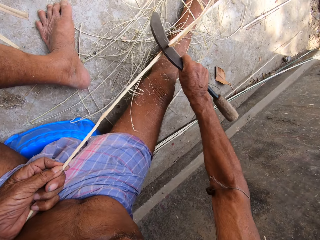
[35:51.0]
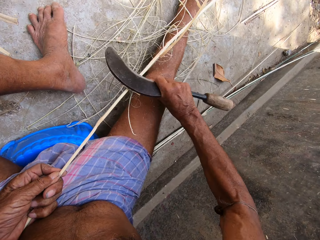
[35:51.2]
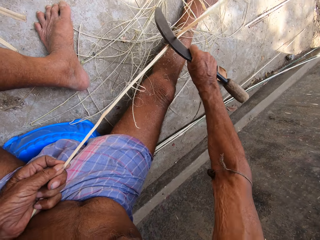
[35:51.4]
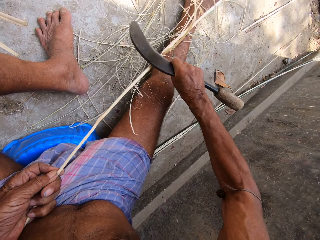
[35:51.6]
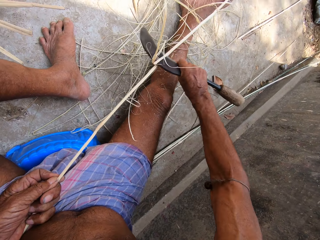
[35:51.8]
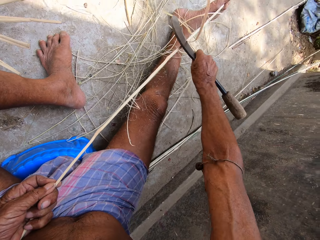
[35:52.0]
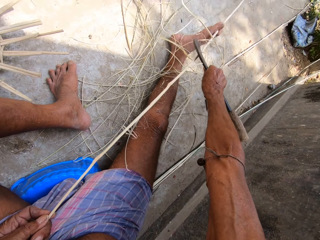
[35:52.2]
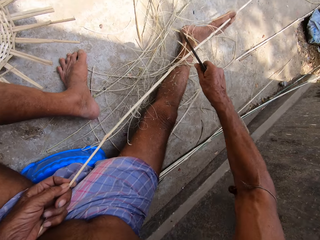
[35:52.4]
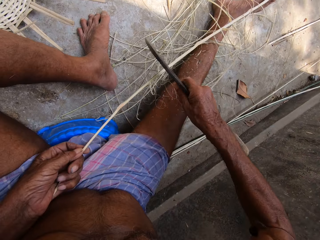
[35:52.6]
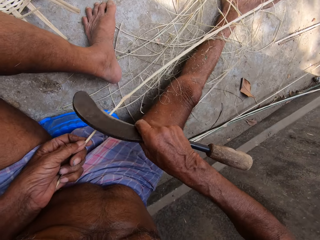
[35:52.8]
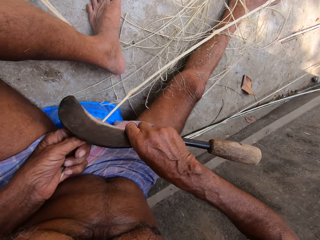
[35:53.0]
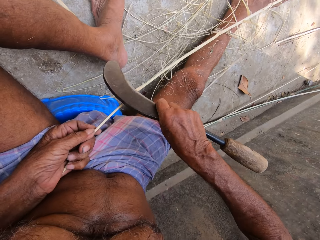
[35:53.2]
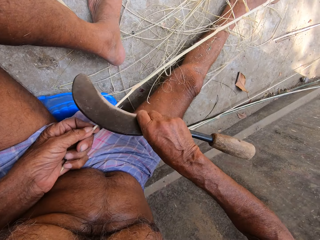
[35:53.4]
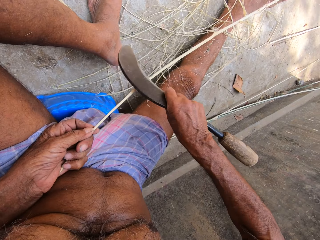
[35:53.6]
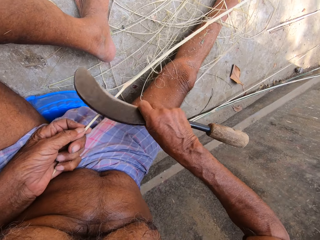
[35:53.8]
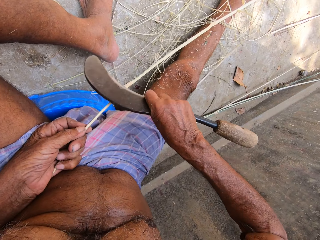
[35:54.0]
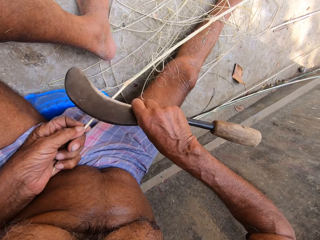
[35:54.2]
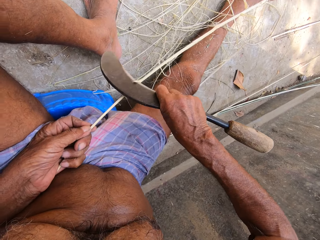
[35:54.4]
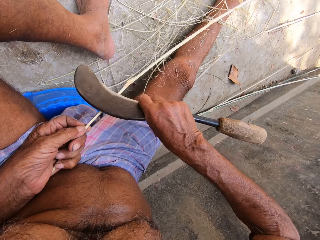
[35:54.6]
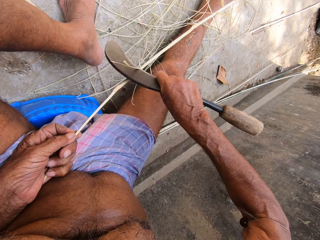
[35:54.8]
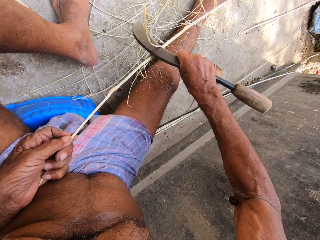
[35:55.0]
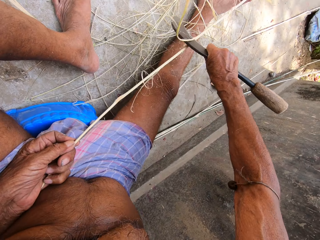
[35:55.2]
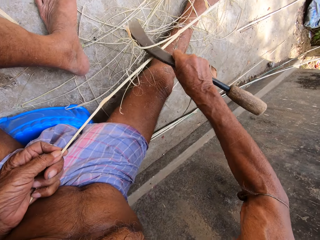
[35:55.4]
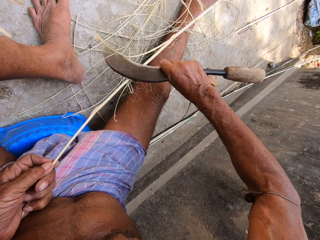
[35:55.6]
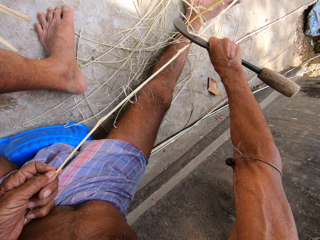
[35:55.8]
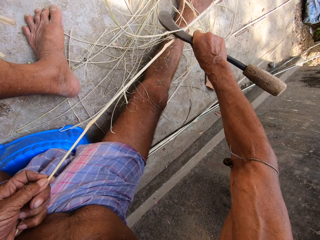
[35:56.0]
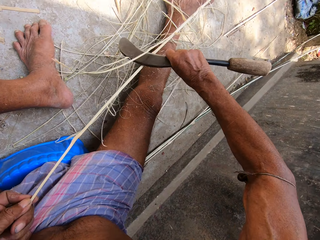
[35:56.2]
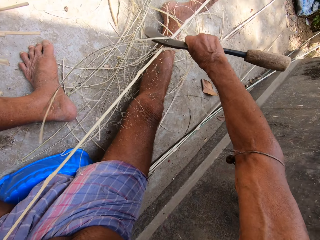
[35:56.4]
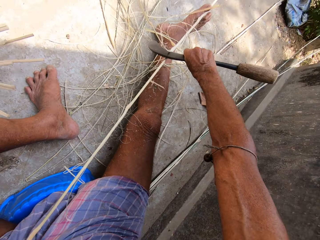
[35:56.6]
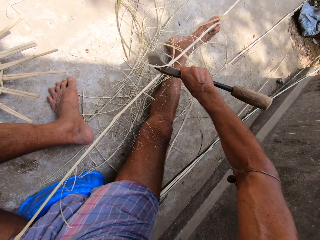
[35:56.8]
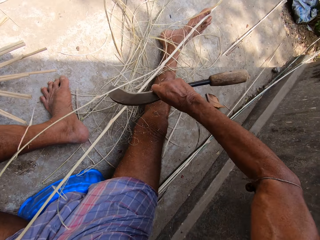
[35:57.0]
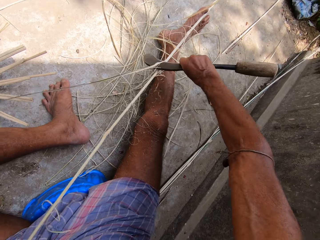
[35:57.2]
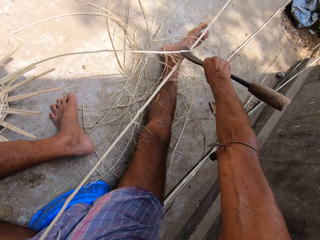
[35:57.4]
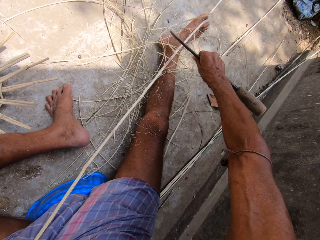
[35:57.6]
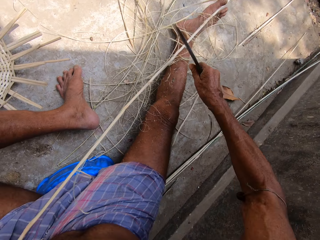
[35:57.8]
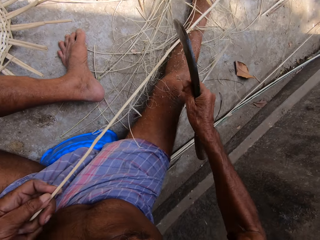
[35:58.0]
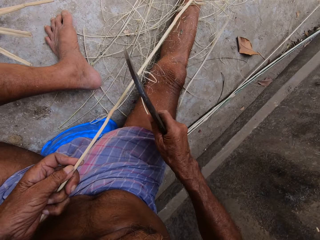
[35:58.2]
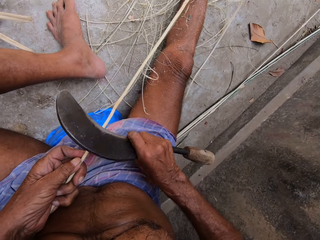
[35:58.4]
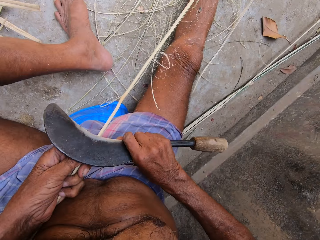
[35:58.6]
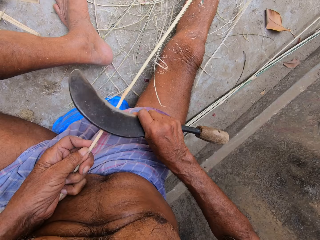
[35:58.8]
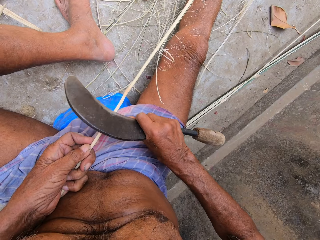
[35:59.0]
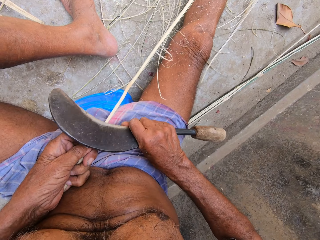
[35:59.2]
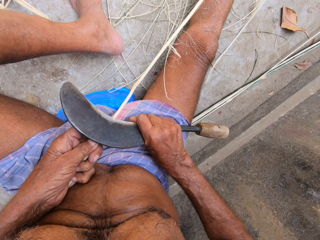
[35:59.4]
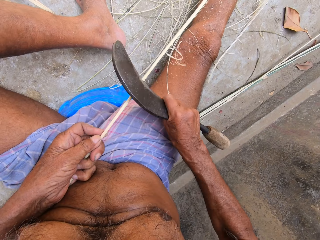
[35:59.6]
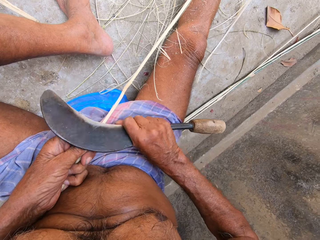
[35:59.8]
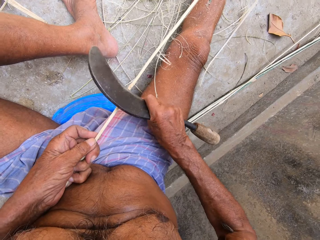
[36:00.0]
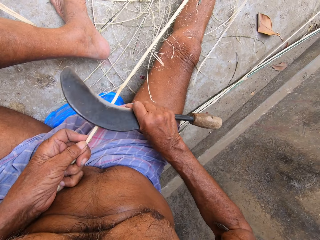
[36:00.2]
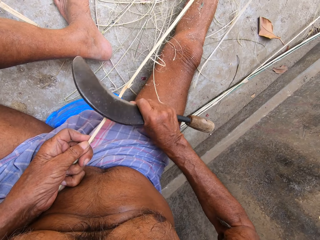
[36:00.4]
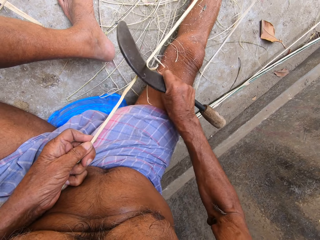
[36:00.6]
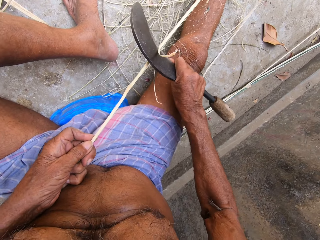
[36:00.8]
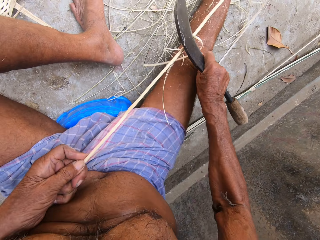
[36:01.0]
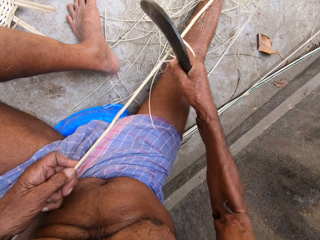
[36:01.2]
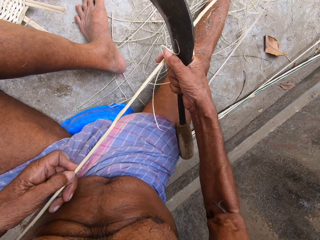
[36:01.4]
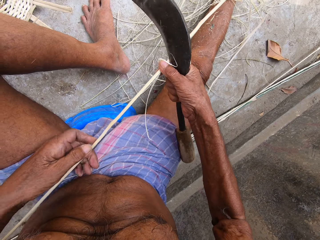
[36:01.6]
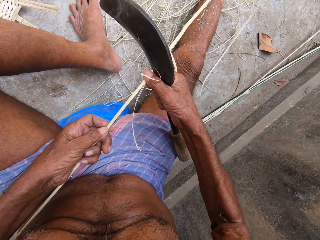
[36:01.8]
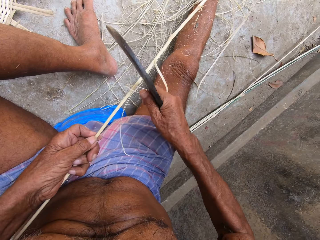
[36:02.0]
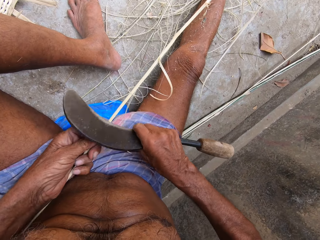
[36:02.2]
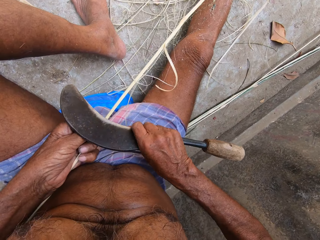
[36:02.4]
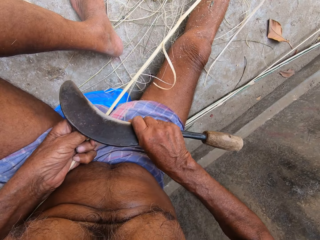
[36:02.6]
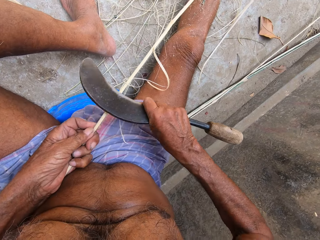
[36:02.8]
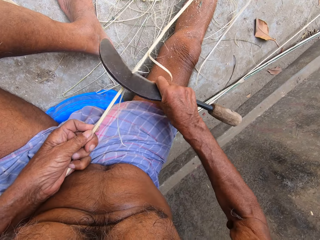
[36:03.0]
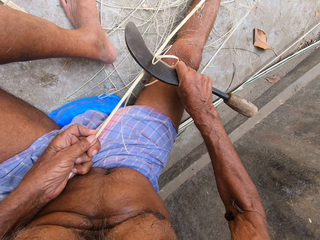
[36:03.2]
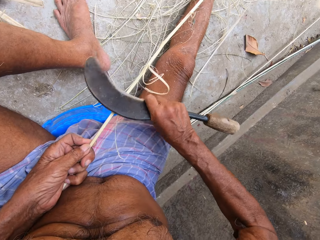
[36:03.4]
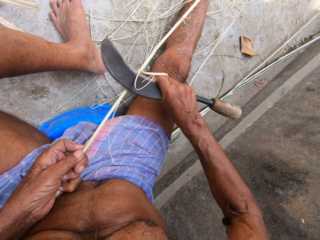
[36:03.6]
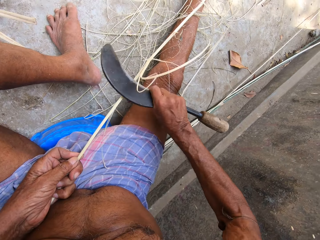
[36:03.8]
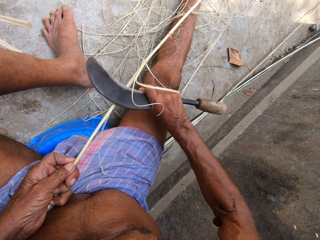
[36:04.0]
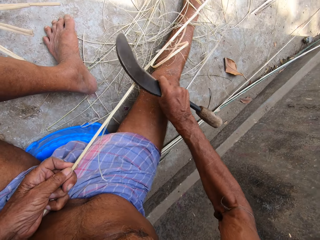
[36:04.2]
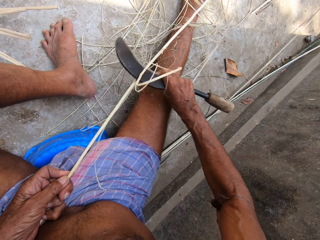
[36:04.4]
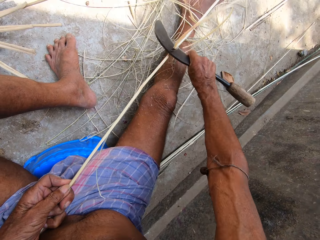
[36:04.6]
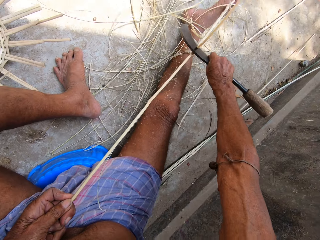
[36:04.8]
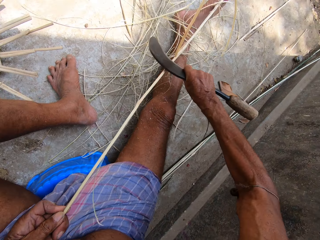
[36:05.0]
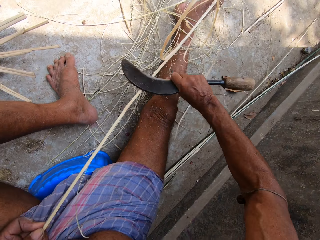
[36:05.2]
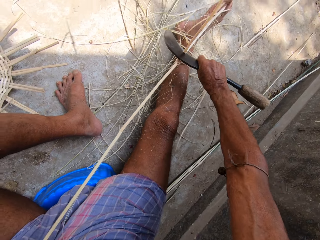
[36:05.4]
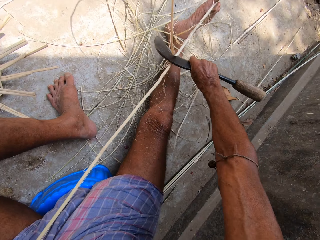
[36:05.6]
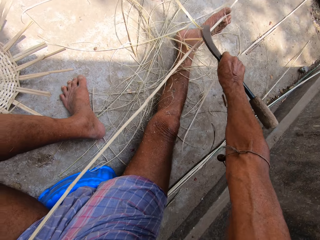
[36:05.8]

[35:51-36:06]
The camera wearer adjusts the bamboo sticks with both hands. He scrapes the bamboo stick with the knife in his right hand.

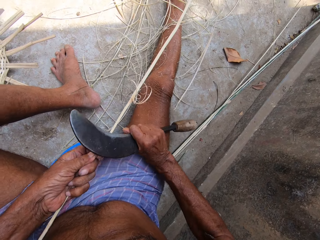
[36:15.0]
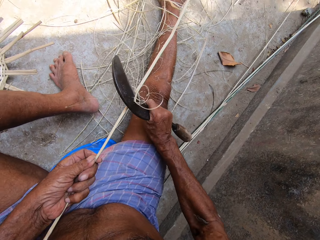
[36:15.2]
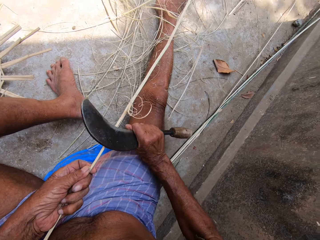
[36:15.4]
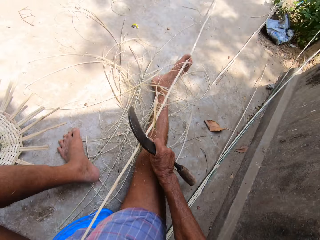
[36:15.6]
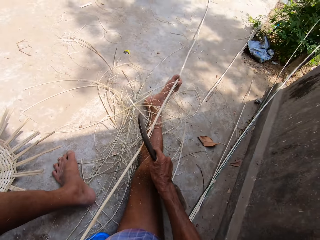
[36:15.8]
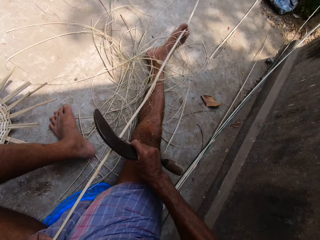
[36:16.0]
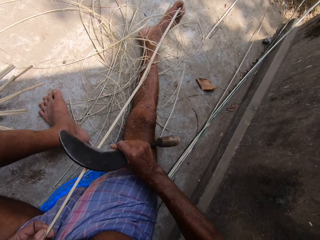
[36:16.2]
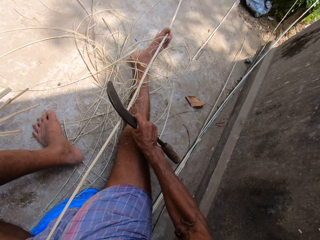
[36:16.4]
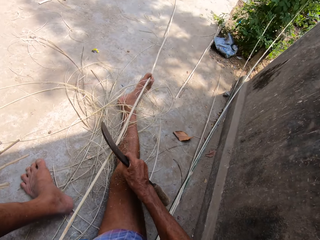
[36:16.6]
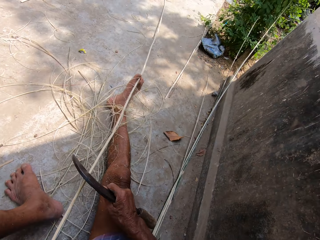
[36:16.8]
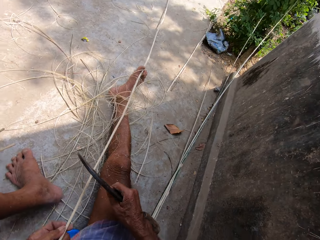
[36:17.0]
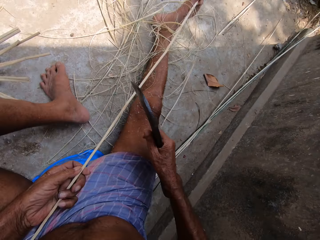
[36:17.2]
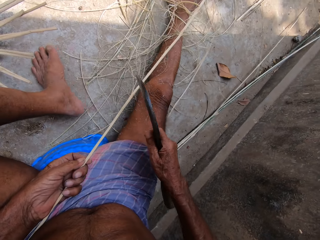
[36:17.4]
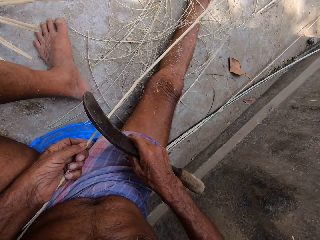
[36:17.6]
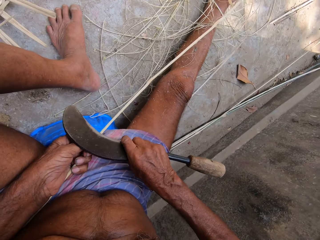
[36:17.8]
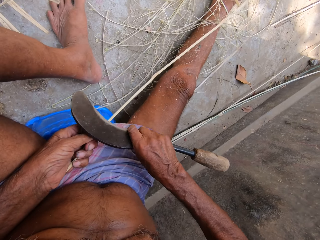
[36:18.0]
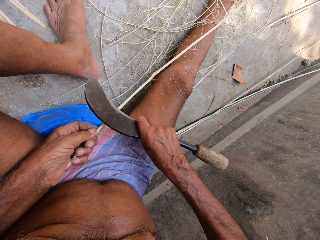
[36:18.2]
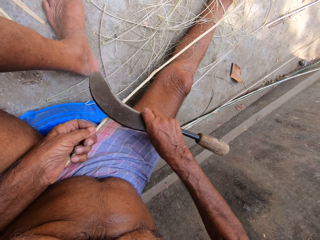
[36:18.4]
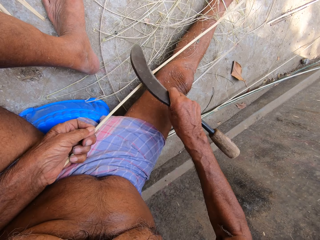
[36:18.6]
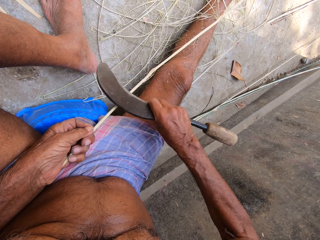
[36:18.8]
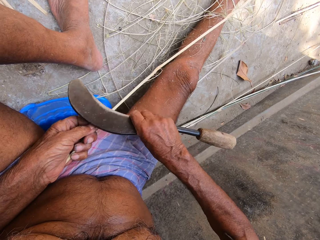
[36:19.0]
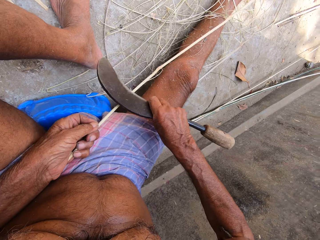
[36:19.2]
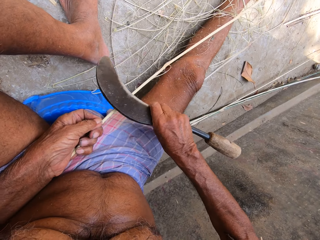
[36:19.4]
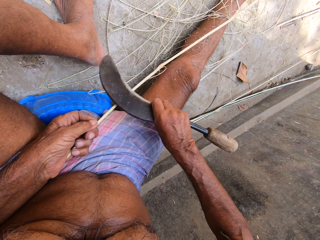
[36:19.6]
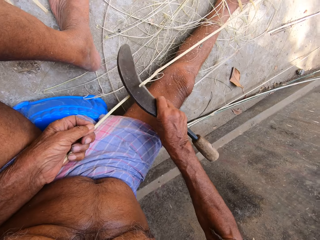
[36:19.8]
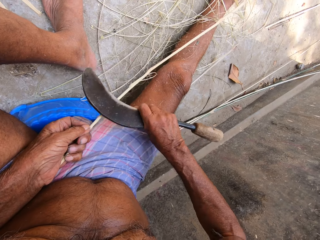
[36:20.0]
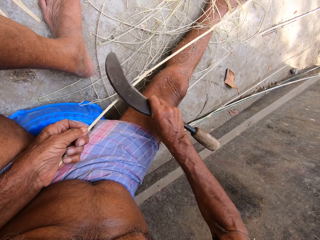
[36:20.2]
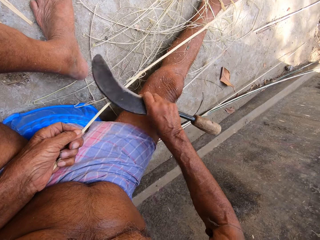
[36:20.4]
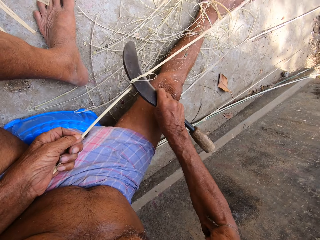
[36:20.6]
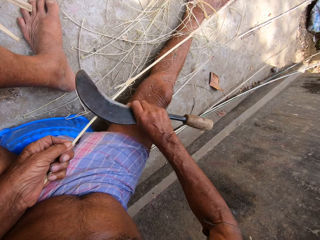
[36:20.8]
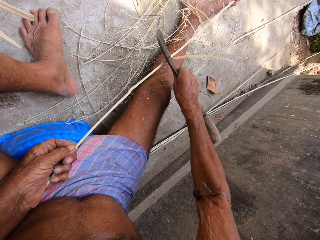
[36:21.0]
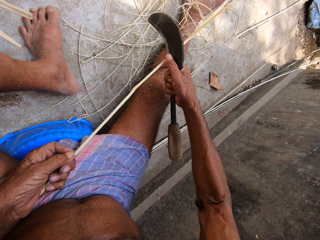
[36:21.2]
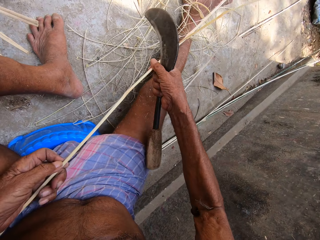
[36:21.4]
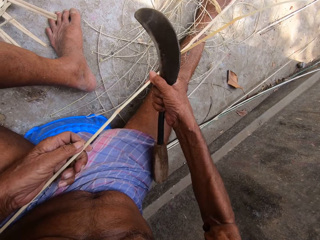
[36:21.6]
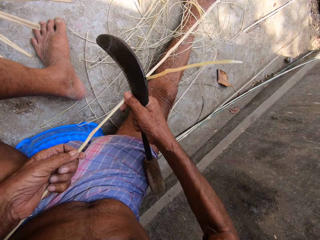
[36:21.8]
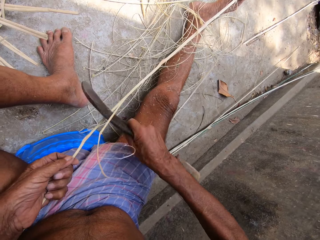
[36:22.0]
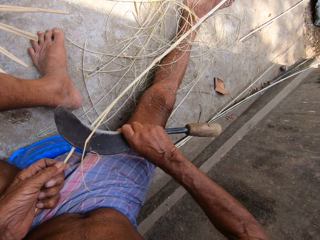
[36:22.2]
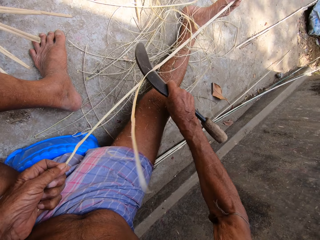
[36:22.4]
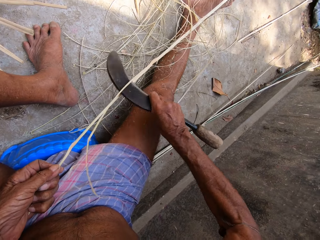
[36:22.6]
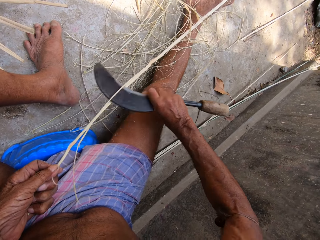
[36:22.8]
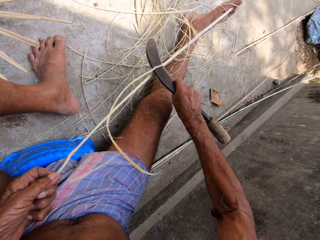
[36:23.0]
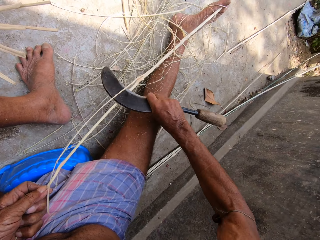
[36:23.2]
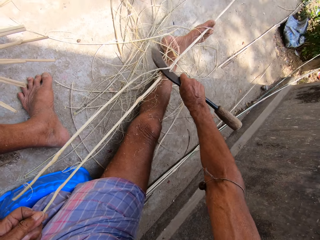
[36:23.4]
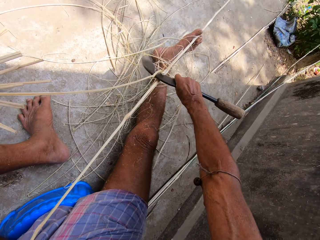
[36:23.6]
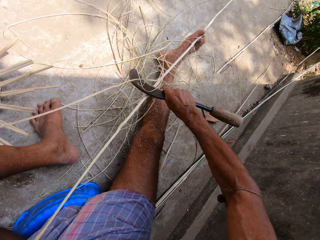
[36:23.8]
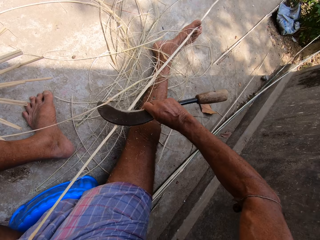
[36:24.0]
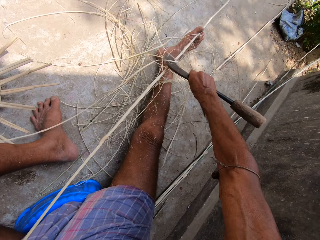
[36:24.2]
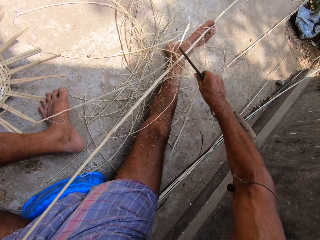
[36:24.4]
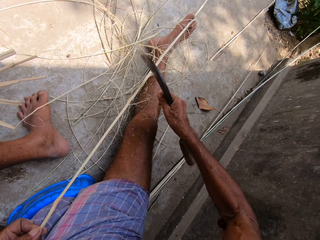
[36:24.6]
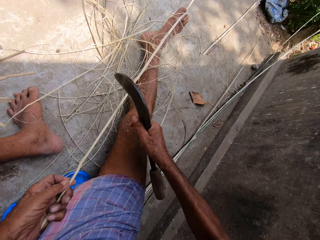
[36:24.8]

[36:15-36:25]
The camera wearer scrapes the stick with a blade repeatedly. He adjusts the stick with his hands. He holds the stick with both hands. He scrapes the stick with the blade. He peels raffia from the stick in his left hand with the sickle in his right hand. He scrapes the stick with the blade again.
